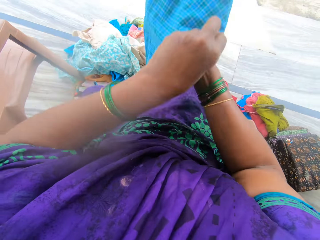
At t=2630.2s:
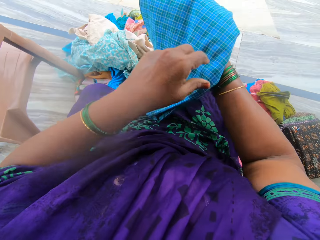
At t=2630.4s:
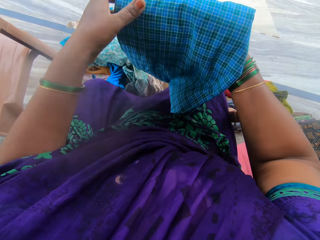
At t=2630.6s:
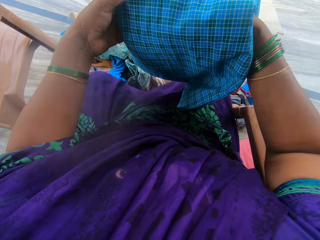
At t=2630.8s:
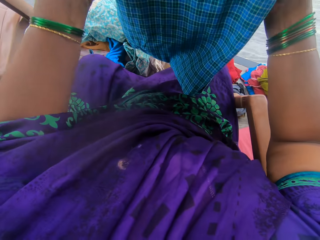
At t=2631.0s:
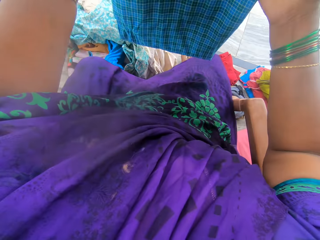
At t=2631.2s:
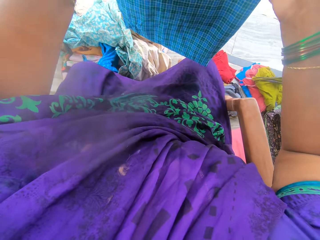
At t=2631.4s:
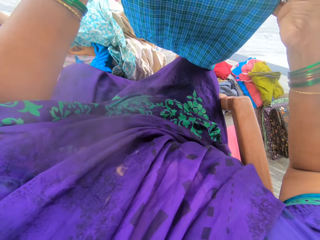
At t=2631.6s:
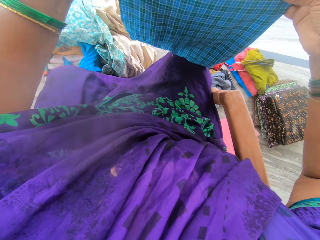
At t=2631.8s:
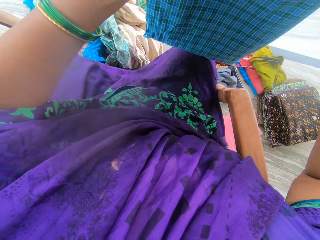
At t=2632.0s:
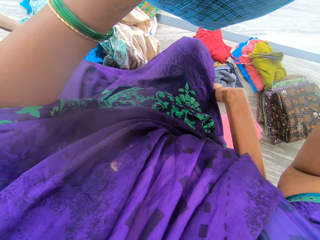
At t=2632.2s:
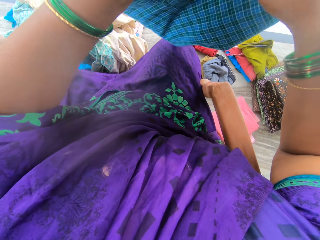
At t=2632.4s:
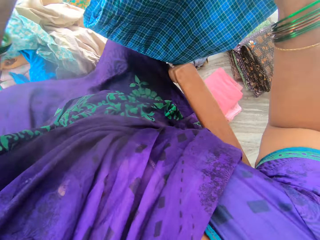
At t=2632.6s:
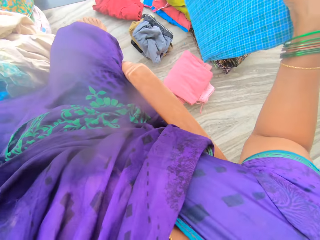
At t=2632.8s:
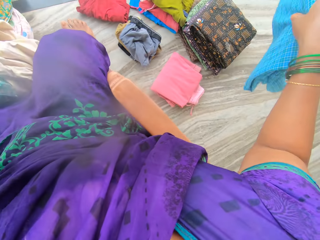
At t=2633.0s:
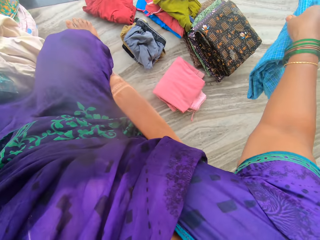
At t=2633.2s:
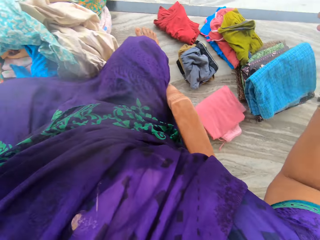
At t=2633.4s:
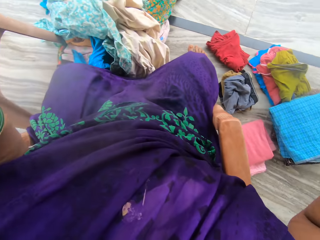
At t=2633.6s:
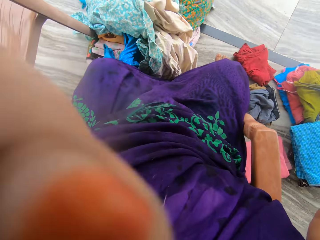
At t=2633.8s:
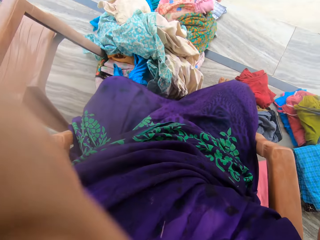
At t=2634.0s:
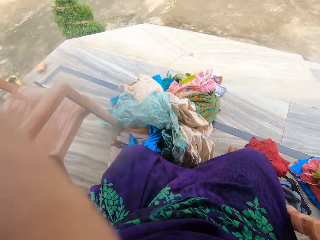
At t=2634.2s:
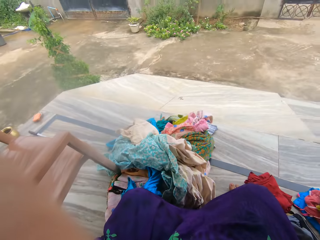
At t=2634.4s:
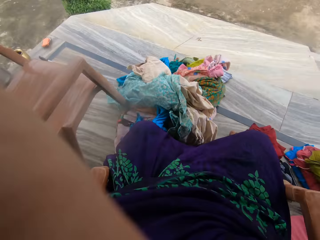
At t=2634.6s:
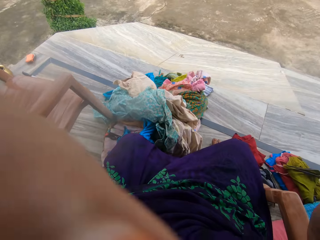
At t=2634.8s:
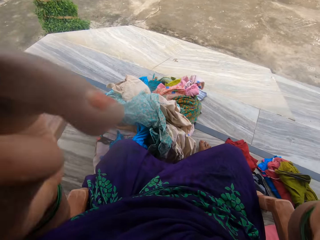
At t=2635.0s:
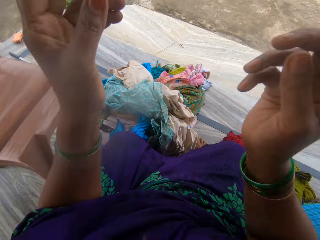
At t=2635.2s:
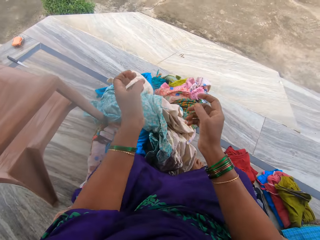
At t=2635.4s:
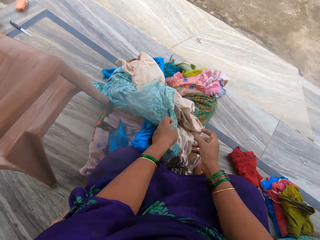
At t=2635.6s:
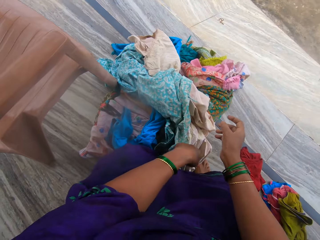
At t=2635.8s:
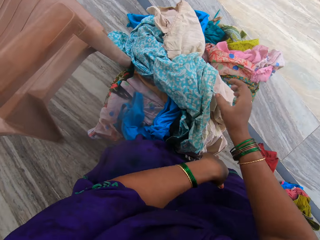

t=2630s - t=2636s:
The camera wearer folds the material or cotton fabric well. He holds the cotton fabric with one hand. He keeps the blue material with the rest on the other side. He lifts his hands, adjusts the camera, and puts down his hands.

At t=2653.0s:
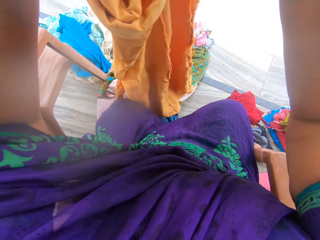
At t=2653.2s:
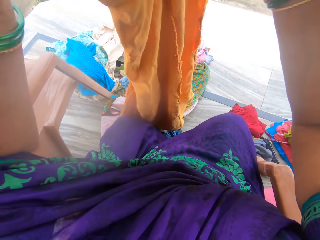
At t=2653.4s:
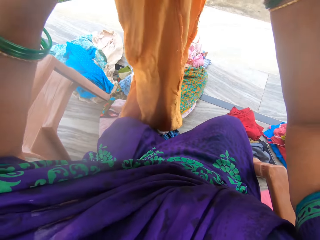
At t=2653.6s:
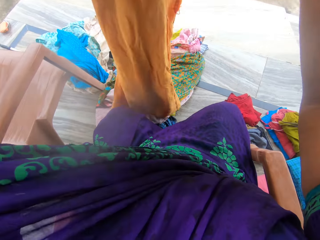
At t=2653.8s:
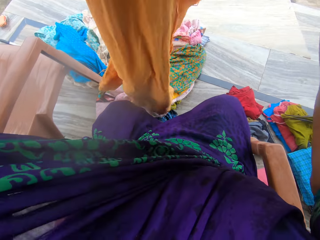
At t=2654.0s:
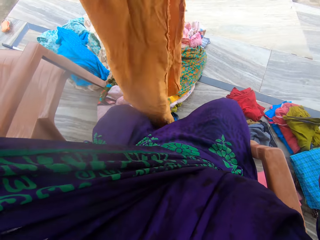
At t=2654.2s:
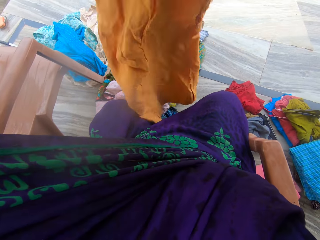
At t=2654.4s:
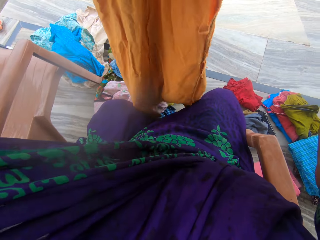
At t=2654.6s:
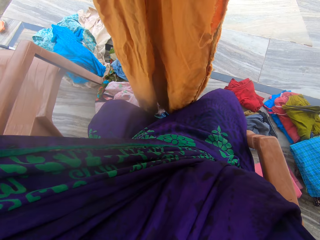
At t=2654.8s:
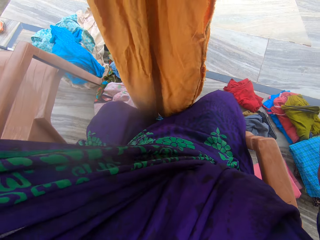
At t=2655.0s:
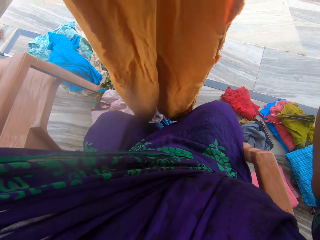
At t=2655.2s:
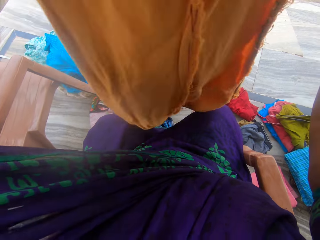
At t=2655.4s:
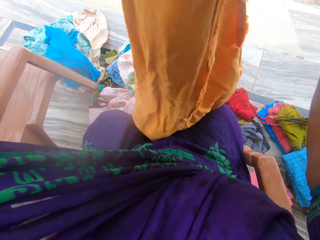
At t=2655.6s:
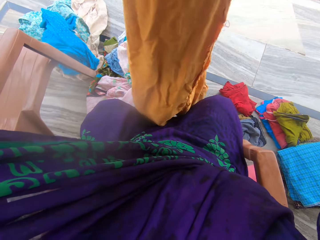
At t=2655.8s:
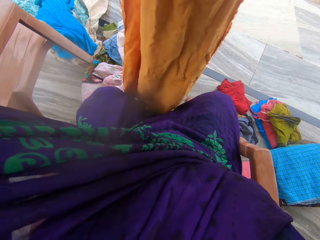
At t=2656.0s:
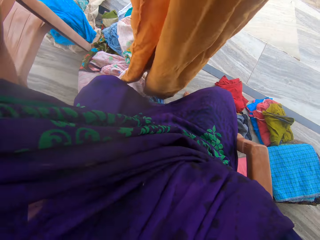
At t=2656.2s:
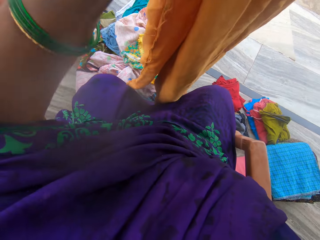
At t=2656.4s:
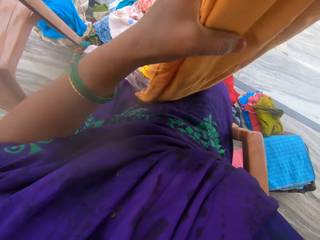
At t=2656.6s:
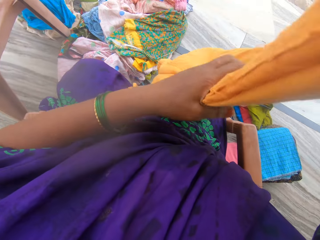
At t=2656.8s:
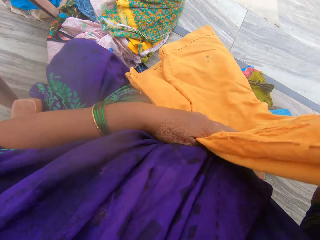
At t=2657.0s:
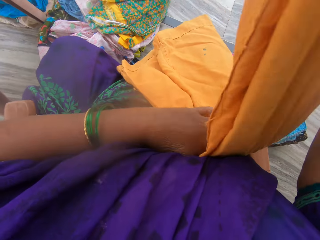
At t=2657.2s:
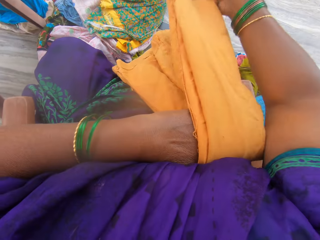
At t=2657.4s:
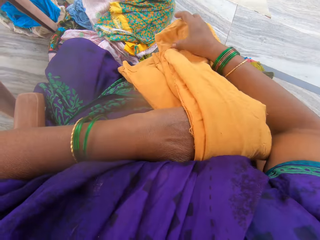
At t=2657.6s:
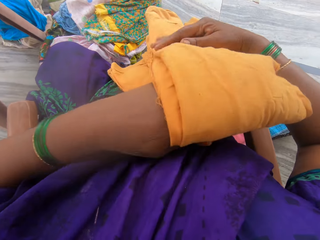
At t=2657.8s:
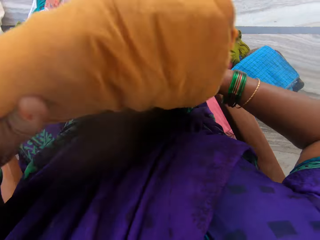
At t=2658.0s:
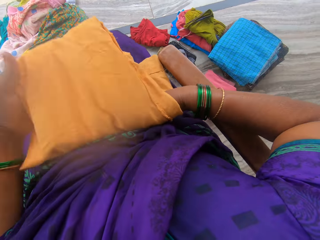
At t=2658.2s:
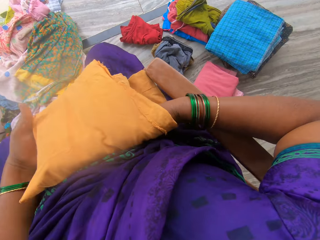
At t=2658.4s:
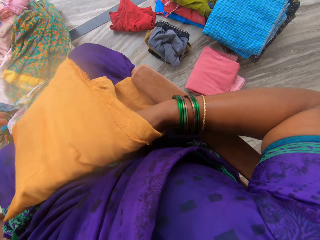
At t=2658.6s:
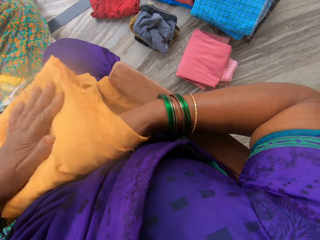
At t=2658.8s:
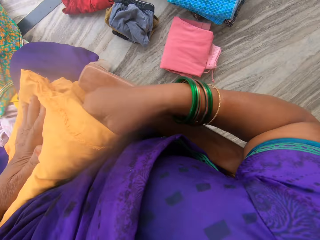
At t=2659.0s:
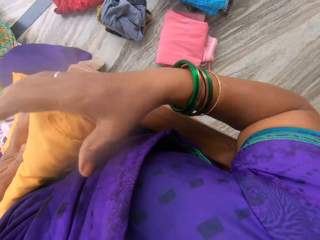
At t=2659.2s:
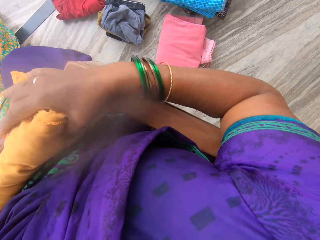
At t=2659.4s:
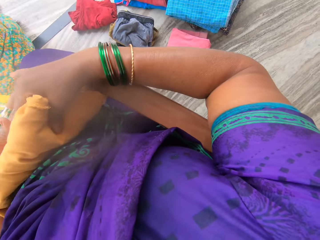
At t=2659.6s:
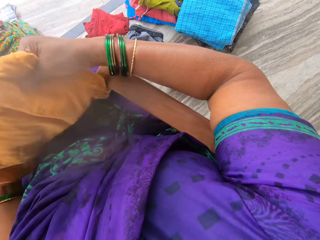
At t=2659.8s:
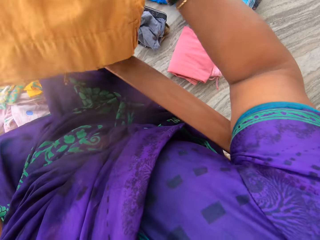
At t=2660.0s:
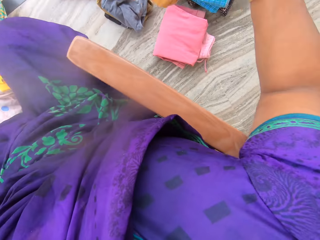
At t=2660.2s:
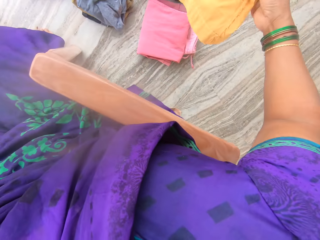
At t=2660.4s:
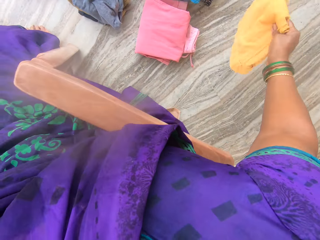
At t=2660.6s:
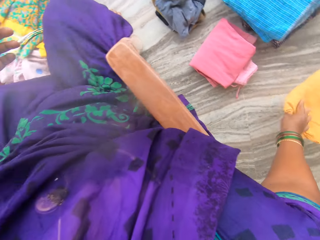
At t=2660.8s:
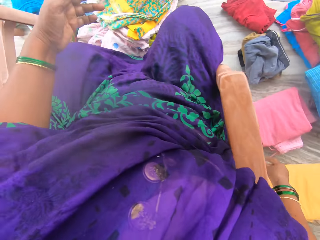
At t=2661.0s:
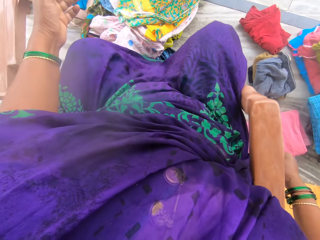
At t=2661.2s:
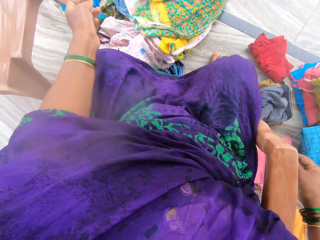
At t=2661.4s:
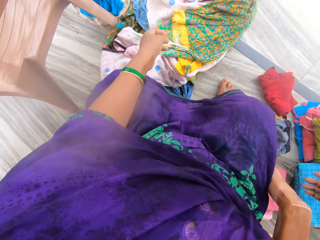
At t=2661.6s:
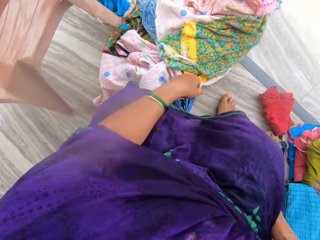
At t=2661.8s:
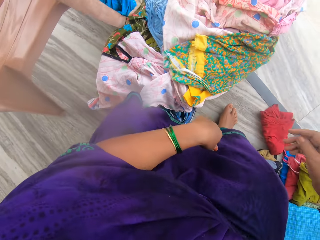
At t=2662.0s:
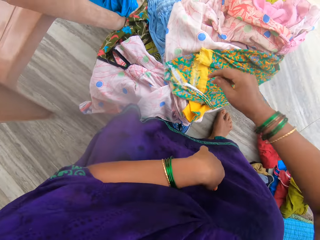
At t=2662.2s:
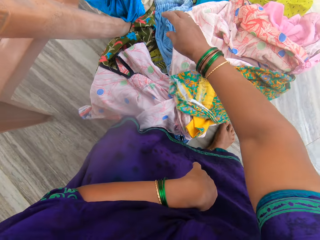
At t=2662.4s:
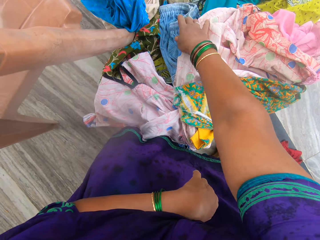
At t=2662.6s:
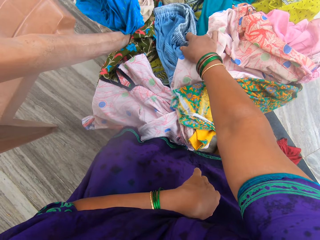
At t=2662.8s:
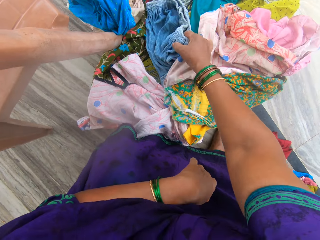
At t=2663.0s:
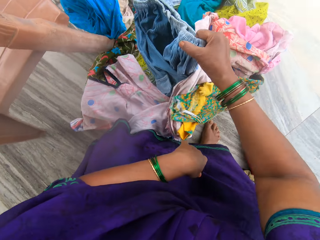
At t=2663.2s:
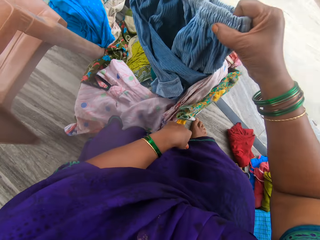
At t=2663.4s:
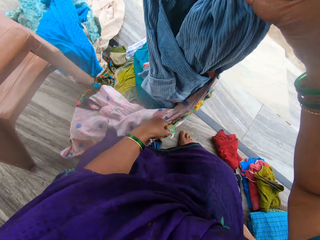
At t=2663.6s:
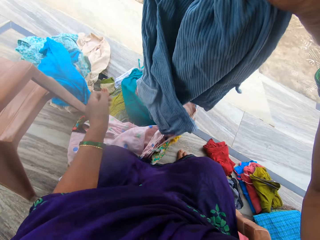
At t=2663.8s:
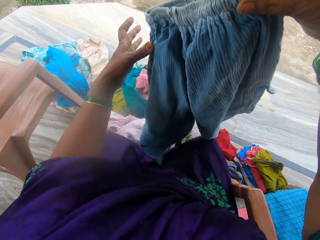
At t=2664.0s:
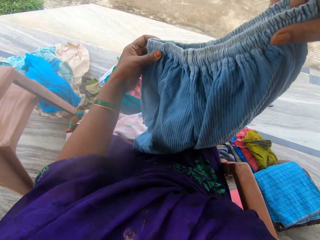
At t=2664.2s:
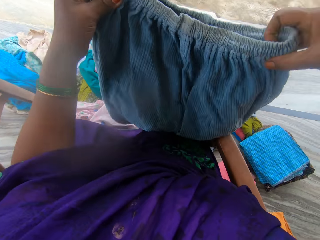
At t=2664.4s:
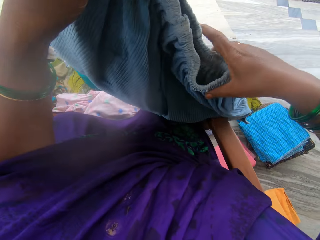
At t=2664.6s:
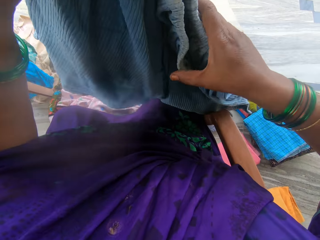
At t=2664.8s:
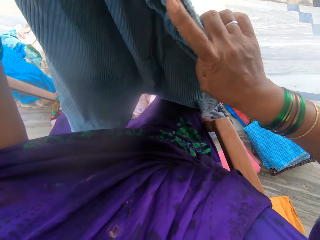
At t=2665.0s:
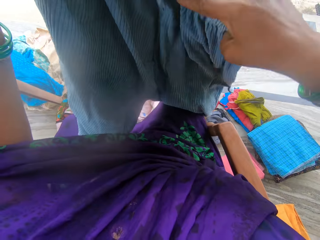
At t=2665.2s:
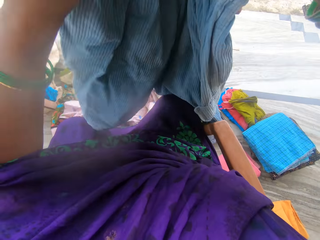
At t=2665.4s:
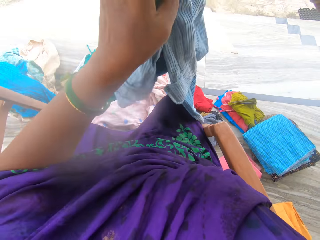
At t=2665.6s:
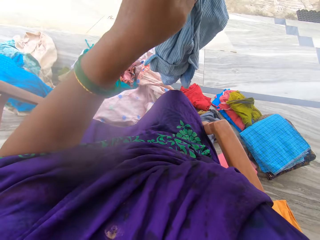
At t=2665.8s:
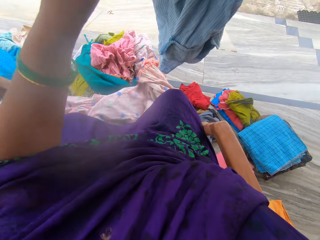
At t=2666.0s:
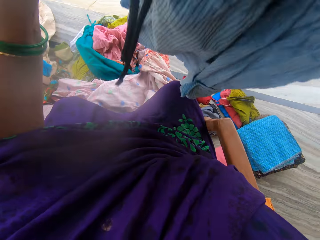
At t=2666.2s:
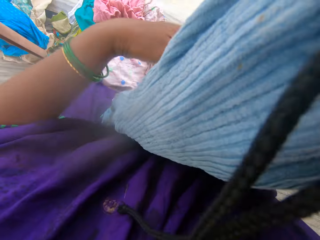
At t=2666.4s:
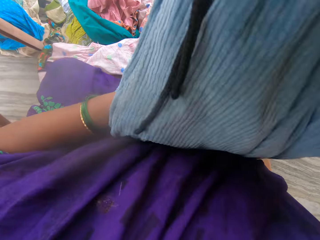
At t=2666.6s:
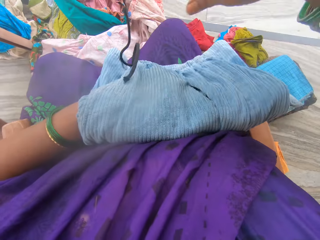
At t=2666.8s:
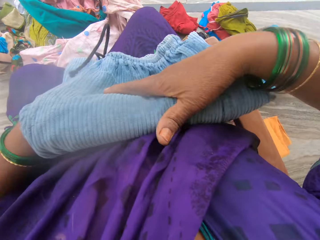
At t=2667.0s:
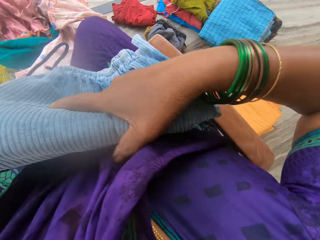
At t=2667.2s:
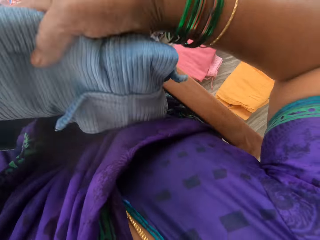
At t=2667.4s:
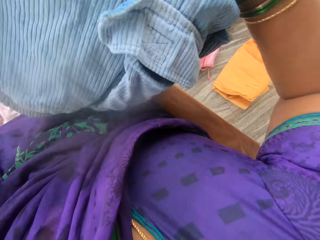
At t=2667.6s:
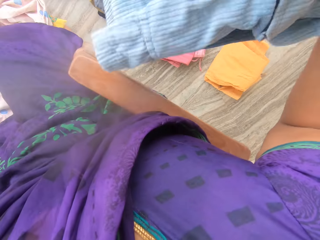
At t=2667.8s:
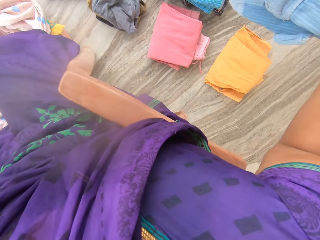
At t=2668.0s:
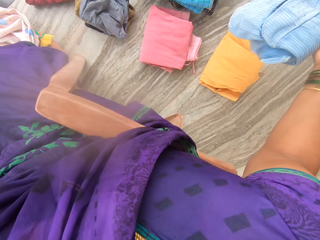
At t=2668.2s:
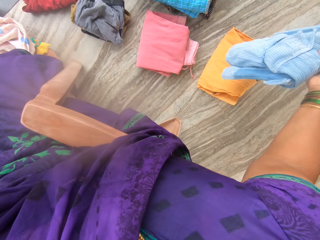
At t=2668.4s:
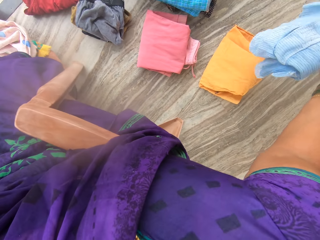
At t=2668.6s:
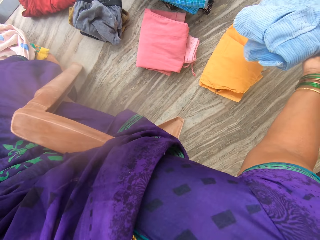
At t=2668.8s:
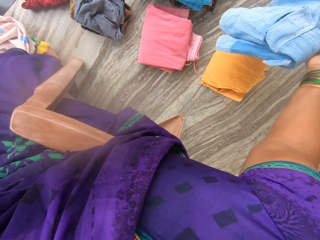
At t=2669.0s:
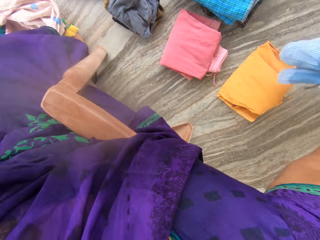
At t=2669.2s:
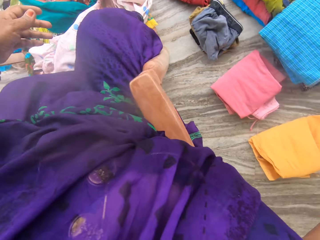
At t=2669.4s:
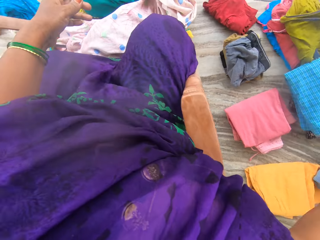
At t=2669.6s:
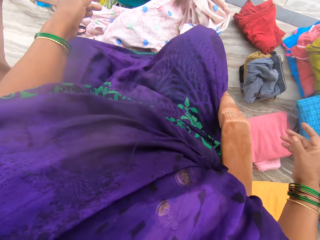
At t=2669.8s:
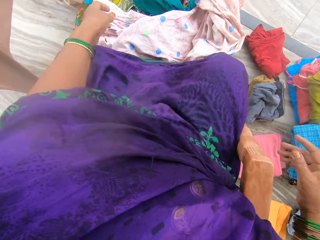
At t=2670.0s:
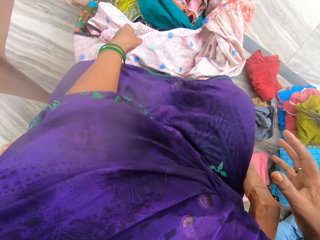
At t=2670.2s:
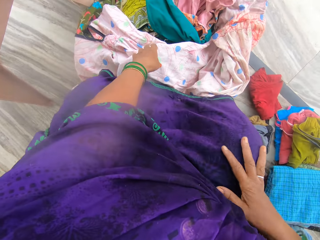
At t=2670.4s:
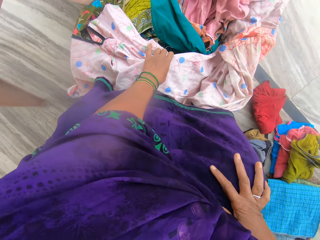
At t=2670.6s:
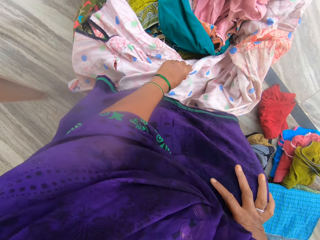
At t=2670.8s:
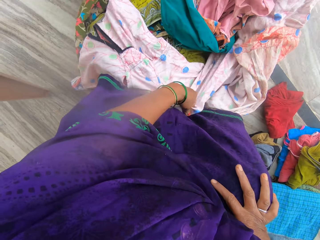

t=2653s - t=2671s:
The camera wearer folds the cloth. They fold the cloth again. They hold the cloth or cotton fabric against their waist. They fold the cloth again and again. They hold the cotton fabric with one hand. They keep it on the floor on the other side. They touch a blue short or skirt. They pick the short up. They hold the skirt with both hands. They fold the blue short. They put the short on their body, and hold the skirt against their waist. They fold the blue short again. They hold the skirt with one hand. They pick the short on the floor. They drop down the skirt on the other side.
